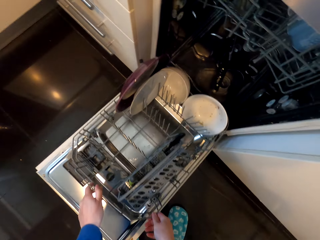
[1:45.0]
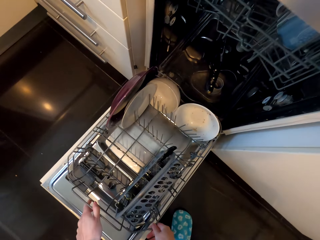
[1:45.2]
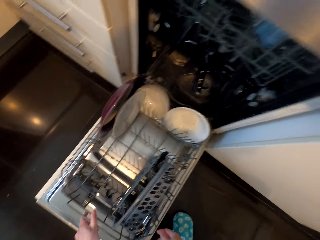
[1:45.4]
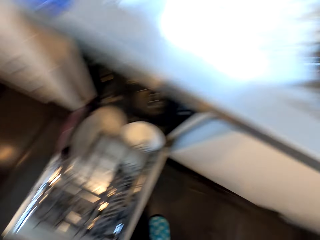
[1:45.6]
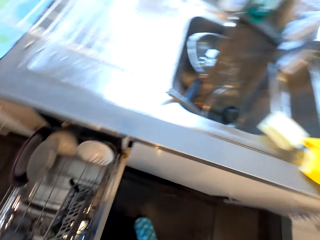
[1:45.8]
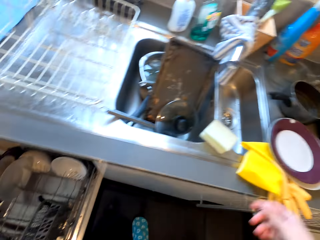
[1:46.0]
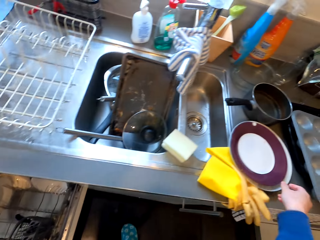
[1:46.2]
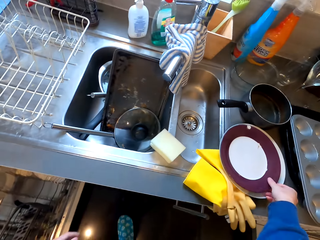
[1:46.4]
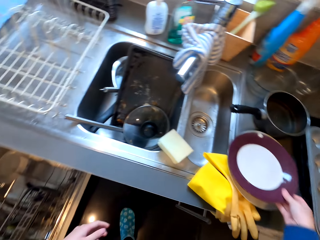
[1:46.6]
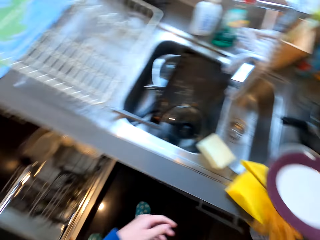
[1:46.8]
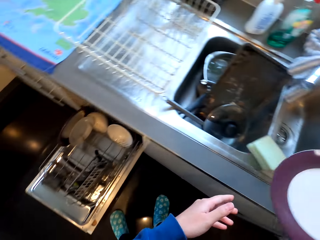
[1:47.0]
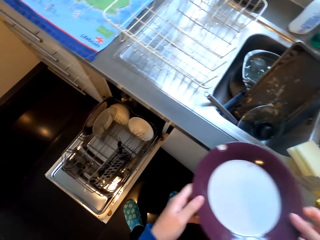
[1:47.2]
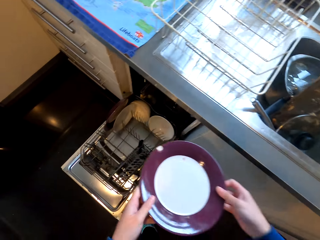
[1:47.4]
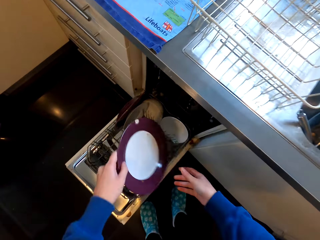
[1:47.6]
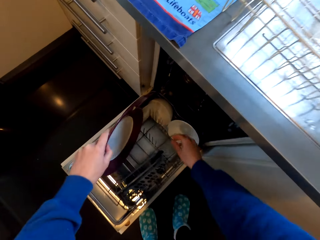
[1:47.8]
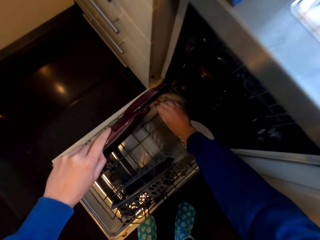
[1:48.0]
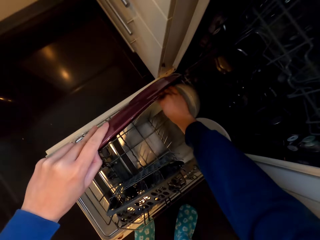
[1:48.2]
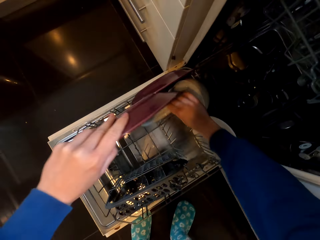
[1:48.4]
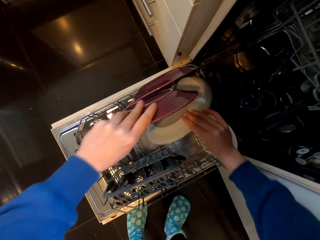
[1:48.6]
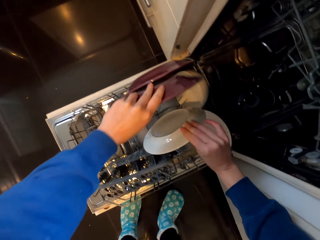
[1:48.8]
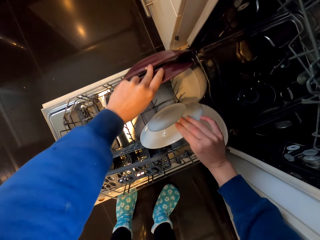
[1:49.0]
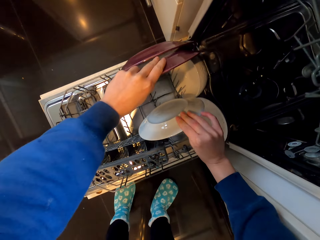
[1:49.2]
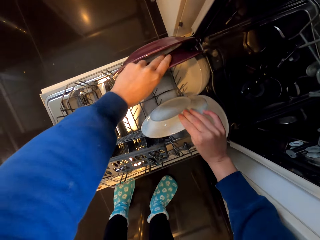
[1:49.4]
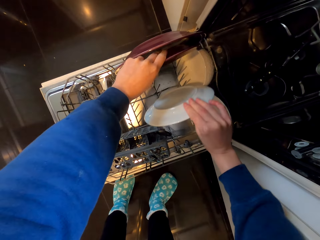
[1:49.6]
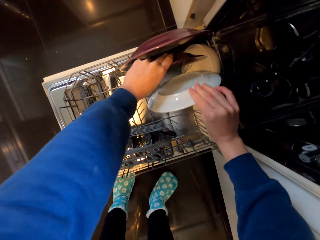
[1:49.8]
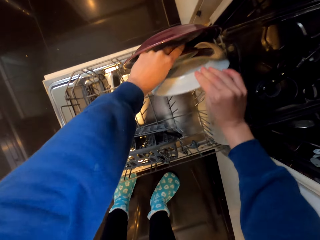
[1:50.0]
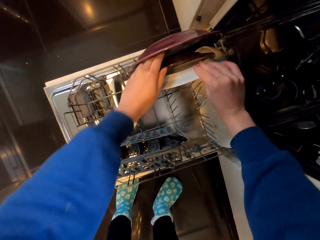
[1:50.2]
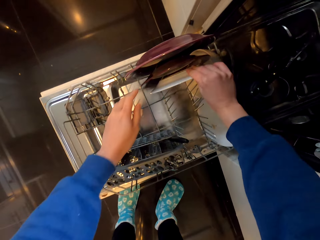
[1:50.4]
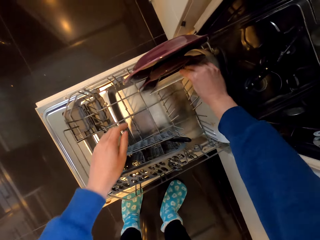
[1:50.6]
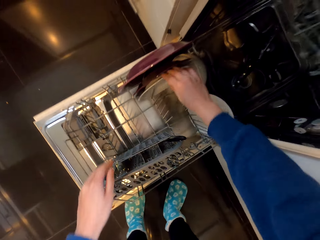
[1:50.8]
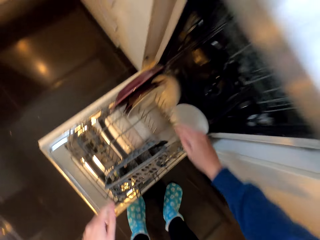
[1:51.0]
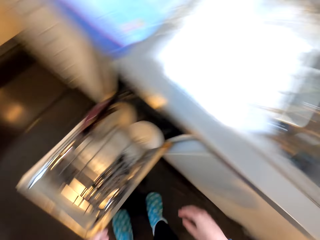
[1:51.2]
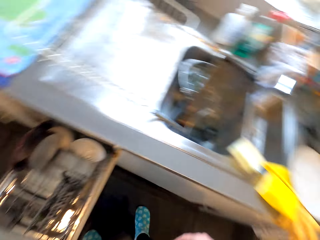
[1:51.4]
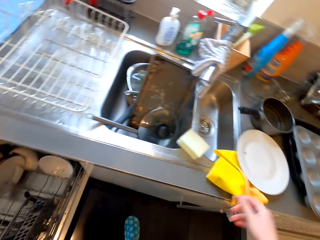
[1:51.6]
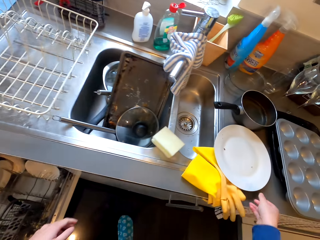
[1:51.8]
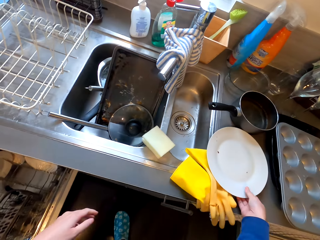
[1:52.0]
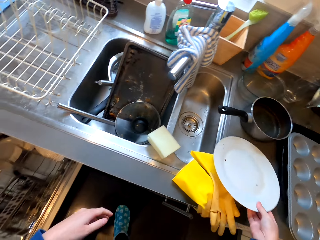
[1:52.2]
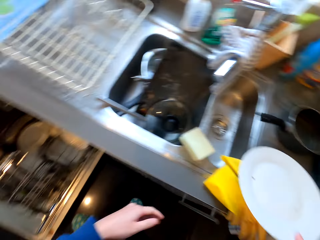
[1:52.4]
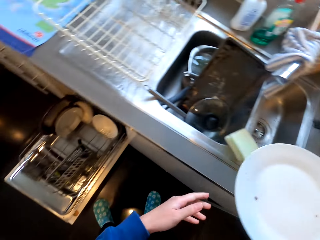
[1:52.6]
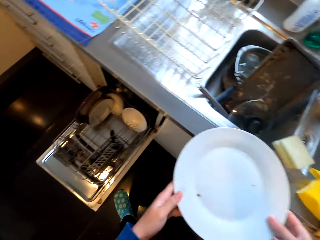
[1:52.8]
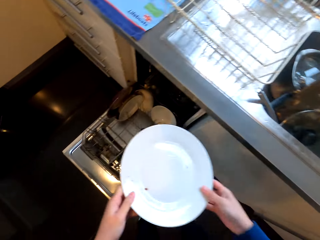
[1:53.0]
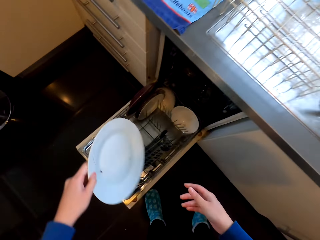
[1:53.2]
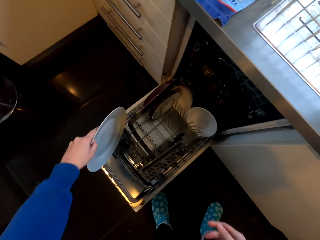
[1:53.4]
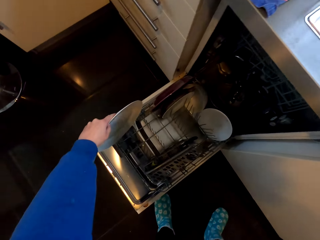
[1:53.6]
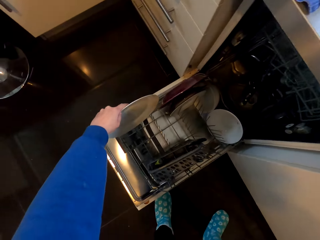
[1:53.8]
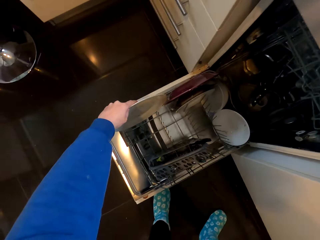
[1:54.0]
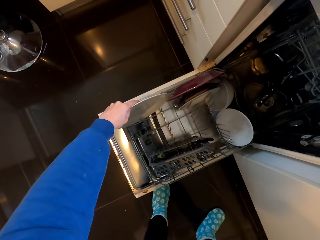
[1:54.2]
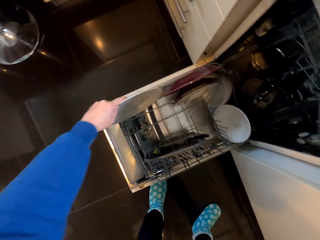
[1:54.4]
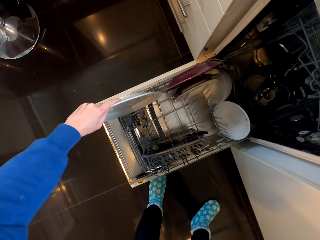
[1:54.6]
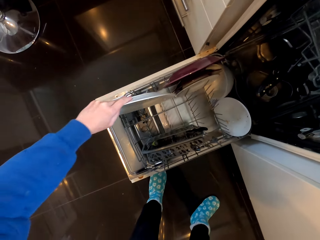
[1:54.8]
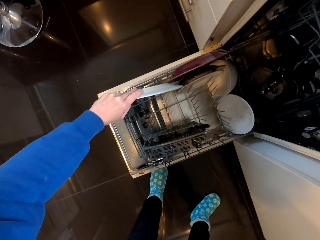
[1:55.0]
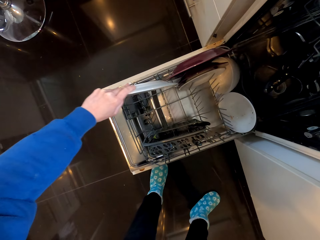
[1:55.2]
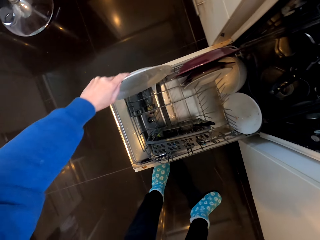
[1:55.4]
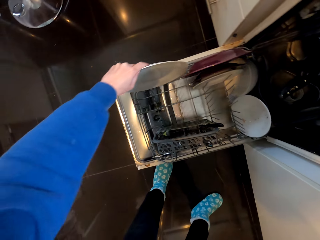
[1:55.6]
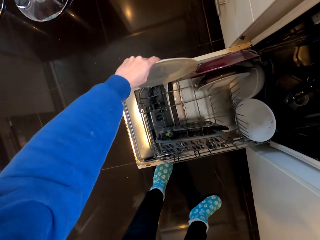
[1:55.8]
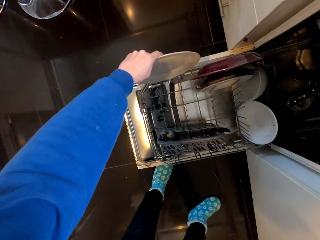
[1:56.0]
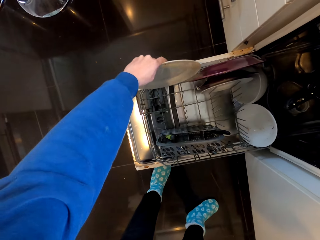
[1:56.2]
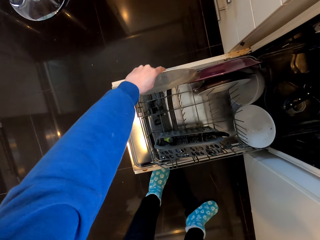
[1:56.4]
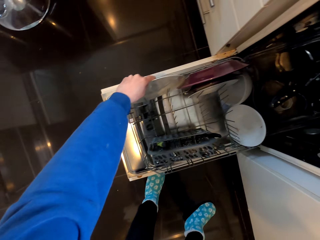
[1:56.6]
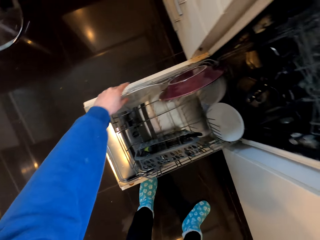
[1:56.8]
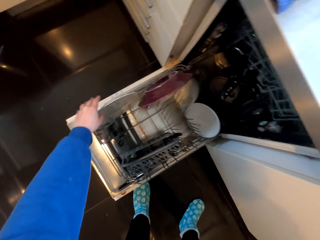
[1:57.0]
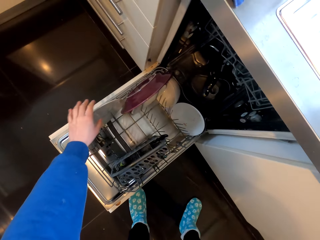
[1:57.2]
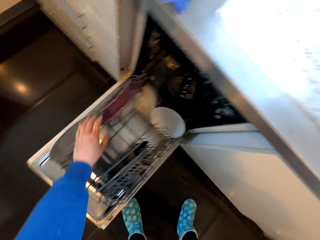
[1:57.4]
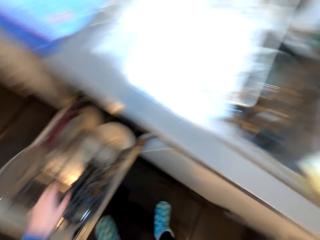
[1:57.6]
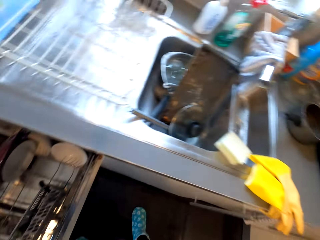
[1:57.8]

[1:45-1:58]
The camera wearer picks up the plate from the sink. They put the plate inside the dish rack. They pick up the plate from the sink. They put the plate inside the dish rack.

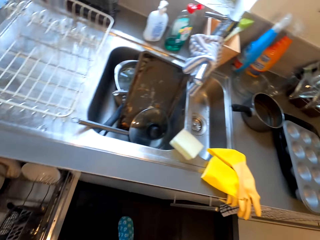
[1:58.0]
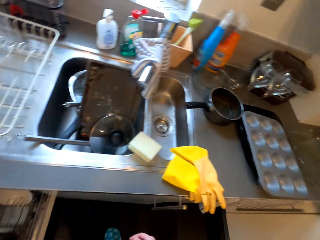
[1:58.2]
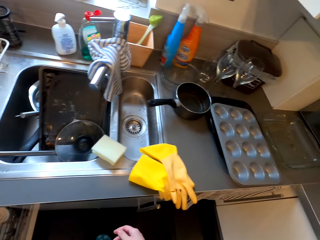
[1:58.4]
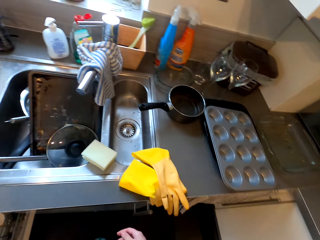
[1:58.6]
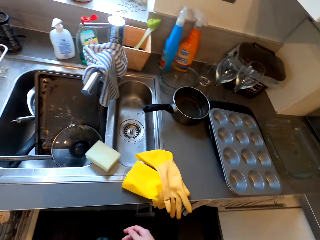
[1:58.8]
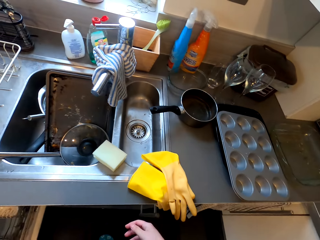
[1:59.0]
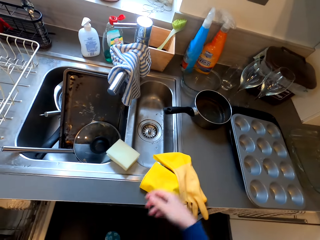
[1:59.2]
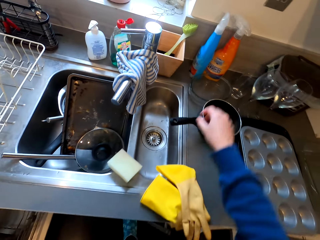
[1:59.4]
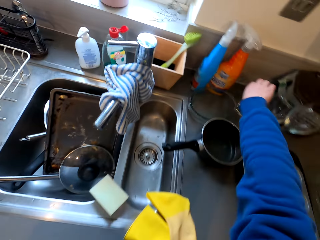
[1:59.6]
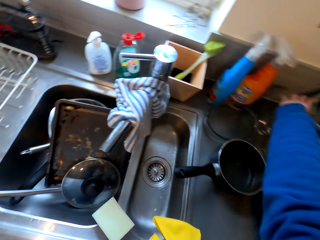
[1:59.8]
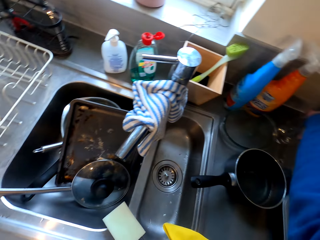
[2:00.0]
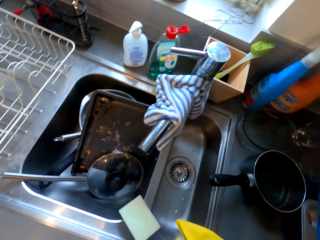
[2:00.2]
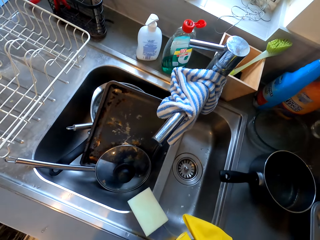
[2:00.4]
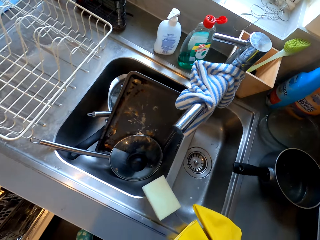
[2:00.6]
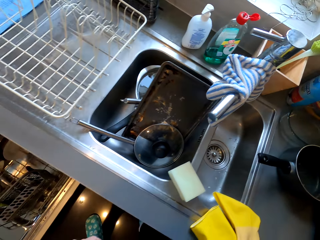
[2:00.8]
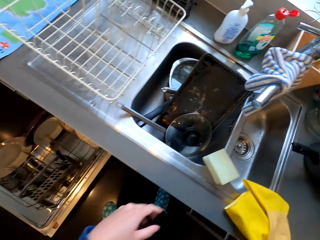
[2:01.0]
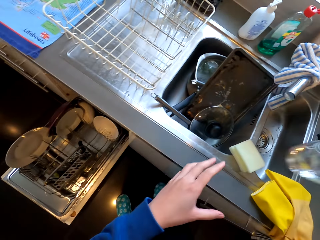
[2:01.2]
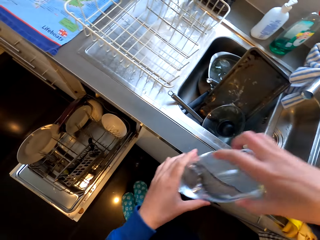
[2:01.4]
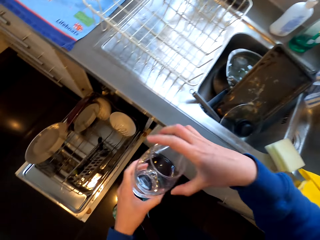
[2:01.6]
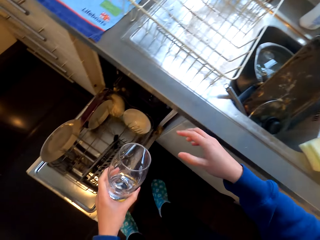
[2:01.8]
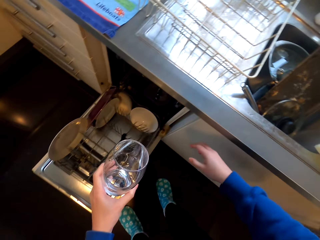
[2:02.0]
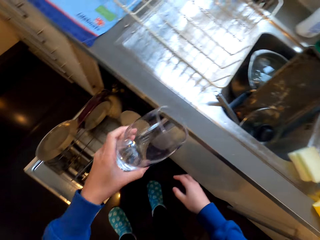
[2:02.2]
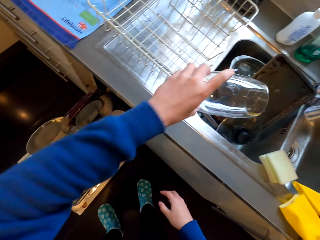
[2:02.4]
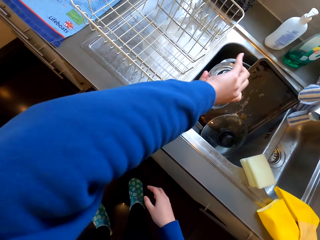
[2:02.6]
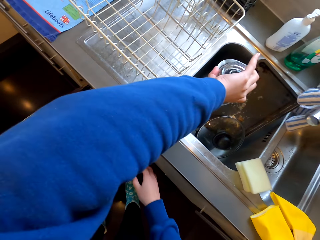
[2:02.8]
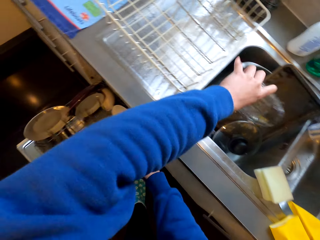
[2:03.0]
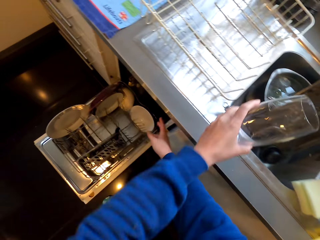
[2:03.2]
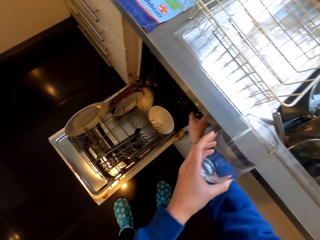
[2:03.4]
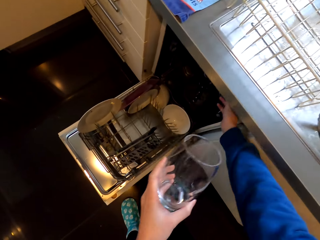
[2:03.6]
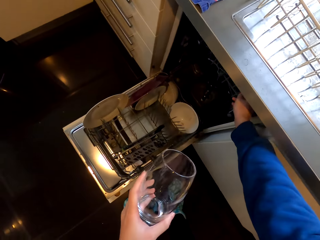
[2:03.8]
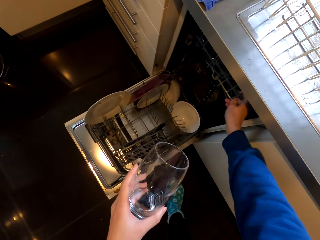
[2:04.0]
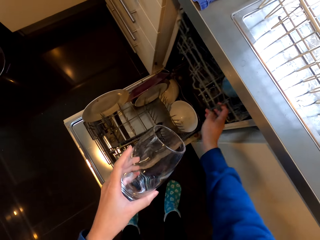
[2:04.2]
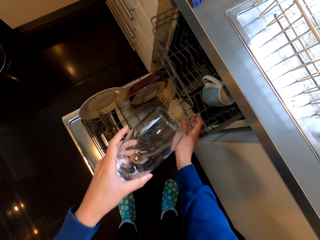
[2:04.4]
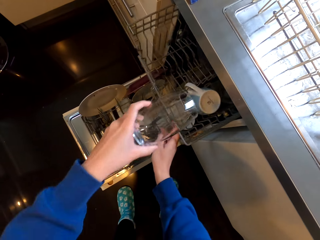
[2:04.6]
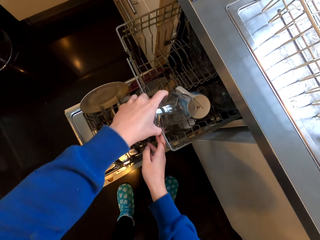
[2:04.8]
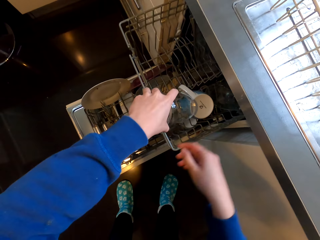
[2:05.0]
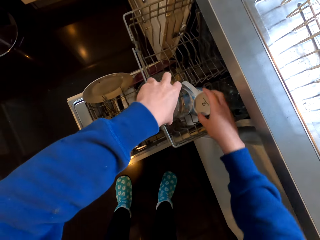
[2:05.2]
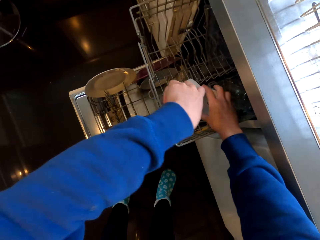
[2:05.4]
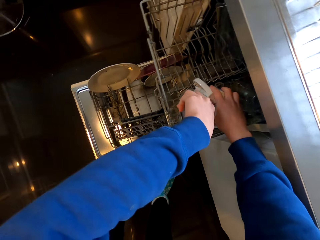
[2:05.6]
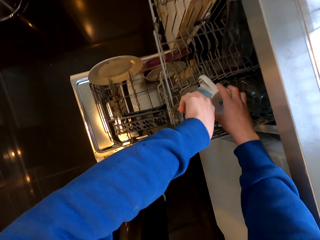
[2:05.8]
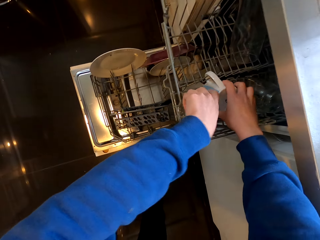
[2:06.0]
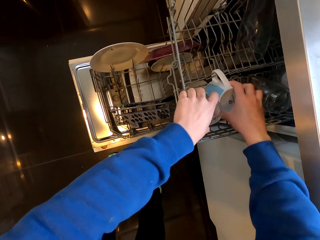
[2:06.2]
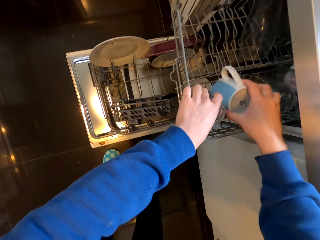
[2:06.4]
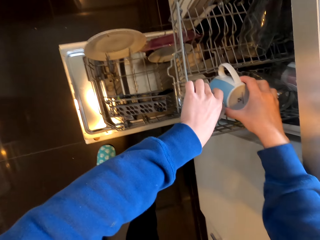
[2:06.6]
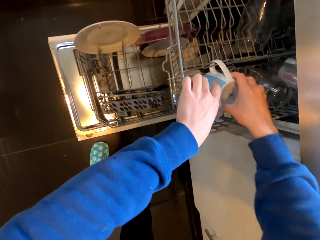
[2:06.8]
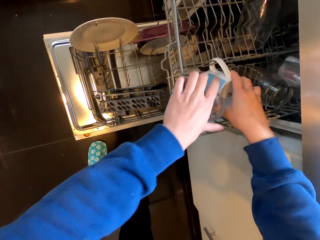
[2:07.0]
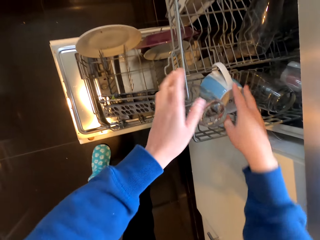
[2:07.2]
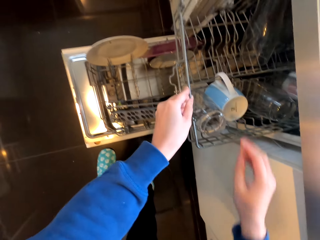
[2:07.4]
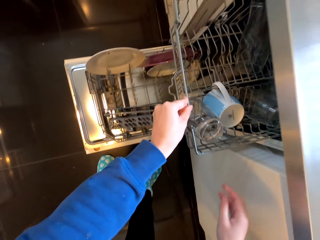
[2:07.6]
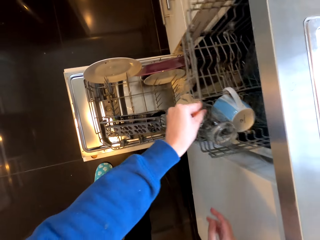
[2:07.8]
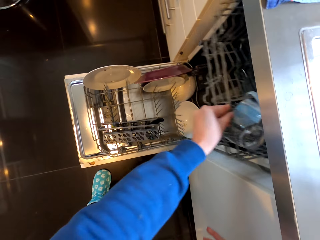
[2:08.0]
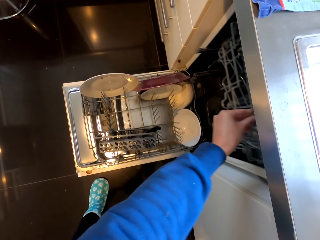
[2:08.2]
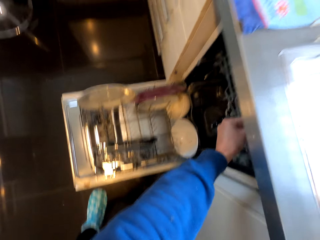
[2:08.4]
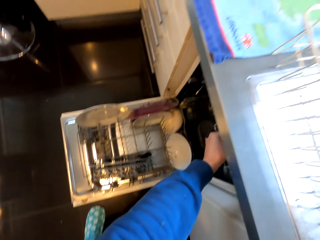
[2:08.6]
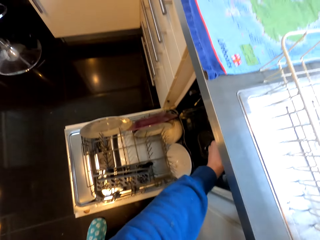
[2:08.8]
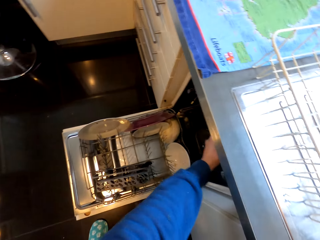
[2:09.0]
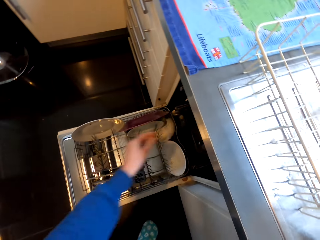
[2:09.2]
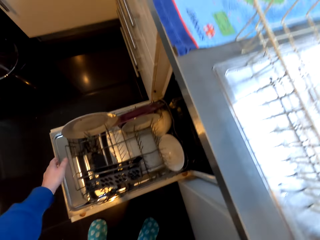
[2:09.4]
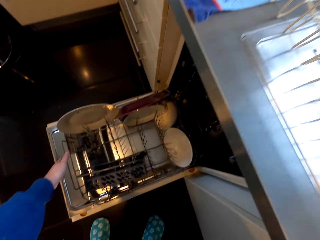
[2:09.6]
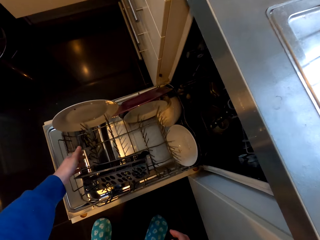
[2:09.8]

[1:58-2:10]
The camera wearer picks up the glass from the sink. They pour water inside the sink. They move out the dish rack. They put the glass inside the dish rack. They move in the dish racks.
